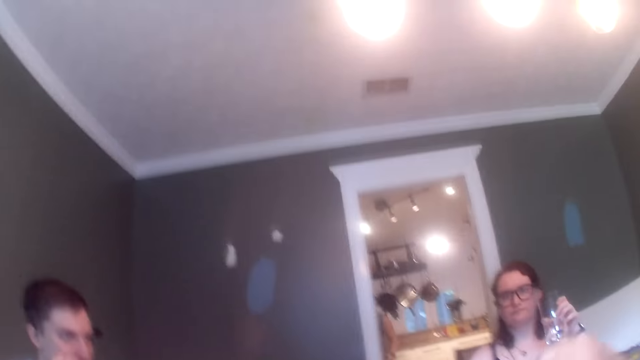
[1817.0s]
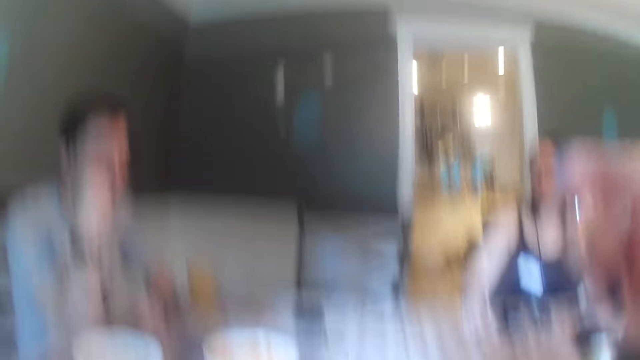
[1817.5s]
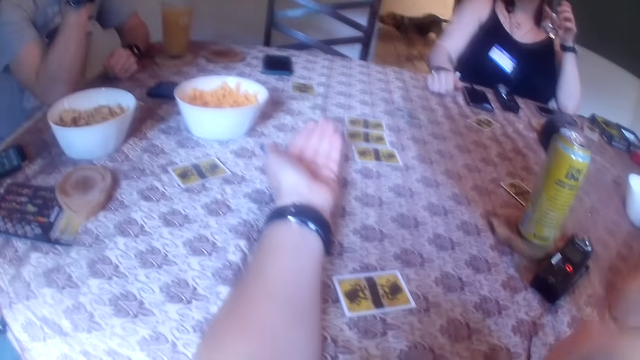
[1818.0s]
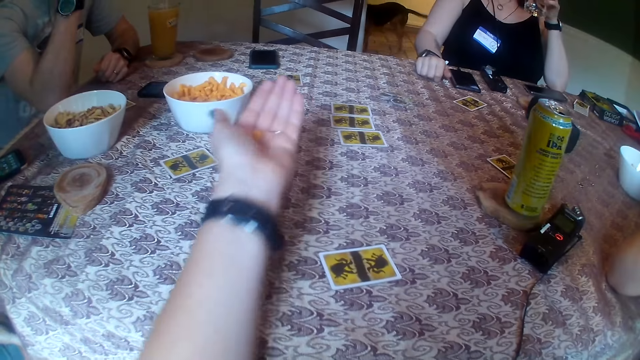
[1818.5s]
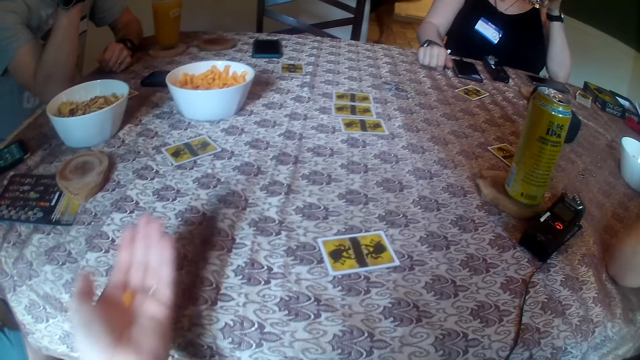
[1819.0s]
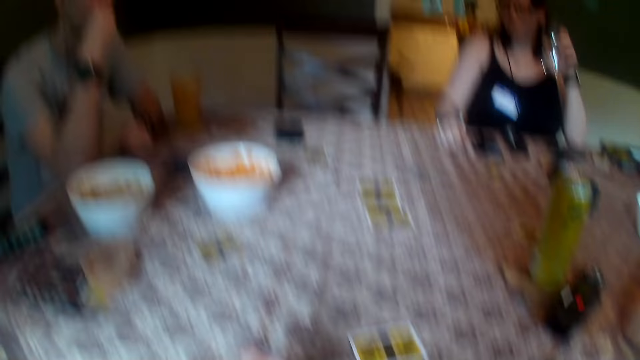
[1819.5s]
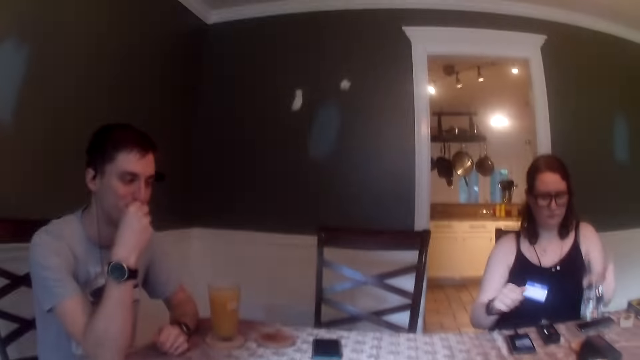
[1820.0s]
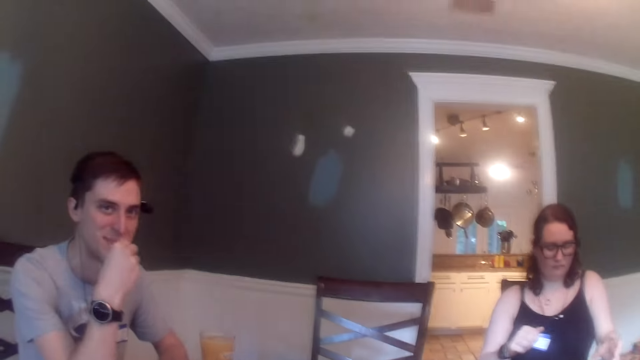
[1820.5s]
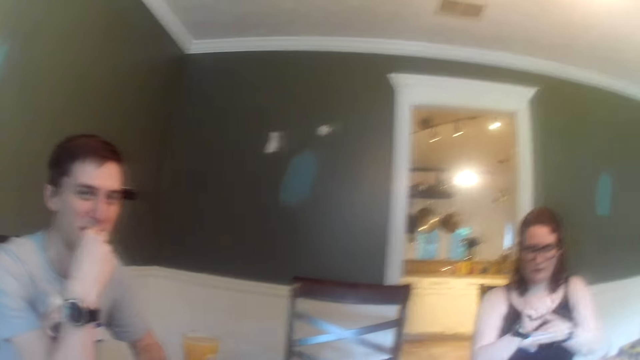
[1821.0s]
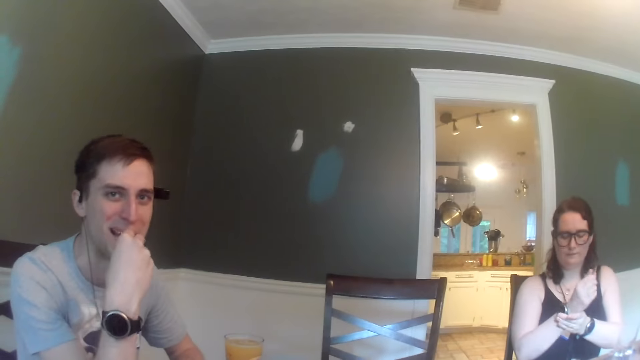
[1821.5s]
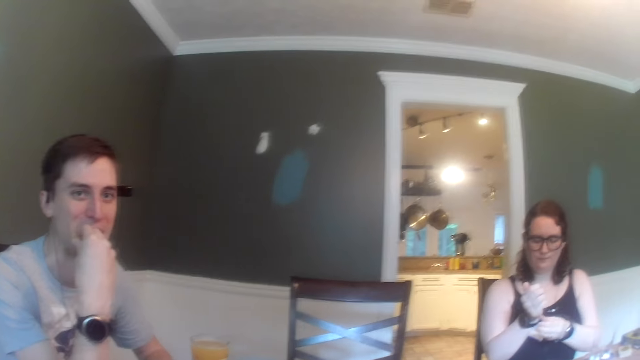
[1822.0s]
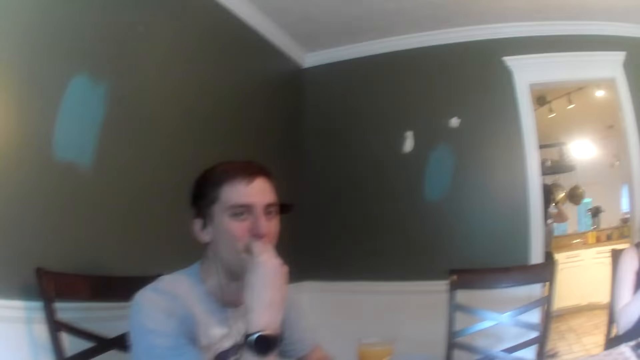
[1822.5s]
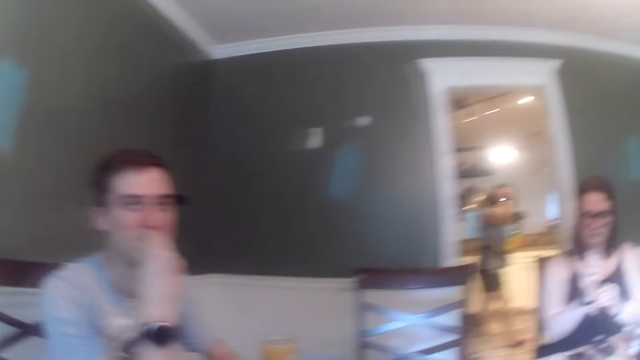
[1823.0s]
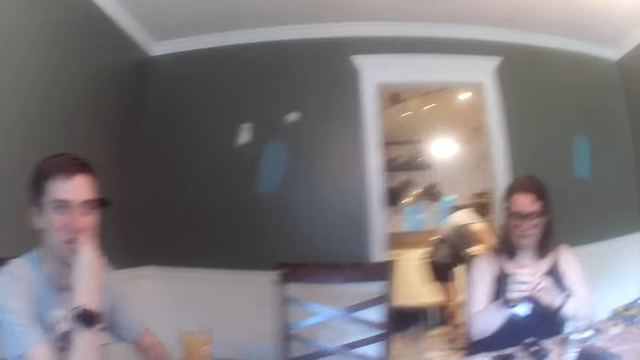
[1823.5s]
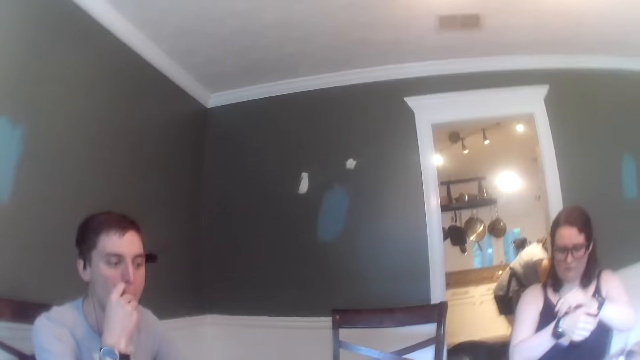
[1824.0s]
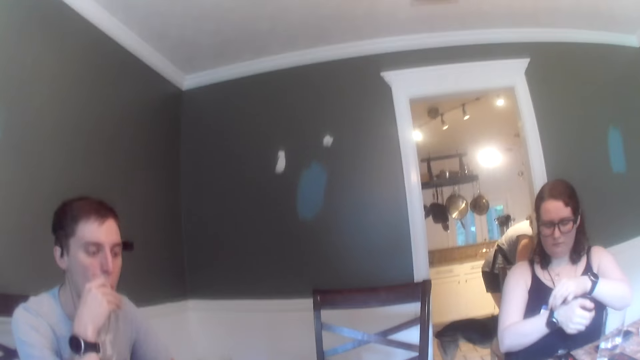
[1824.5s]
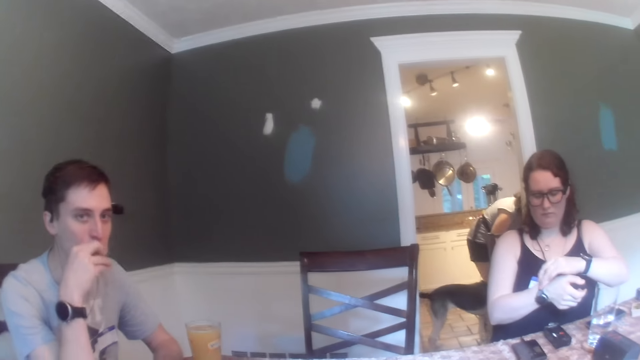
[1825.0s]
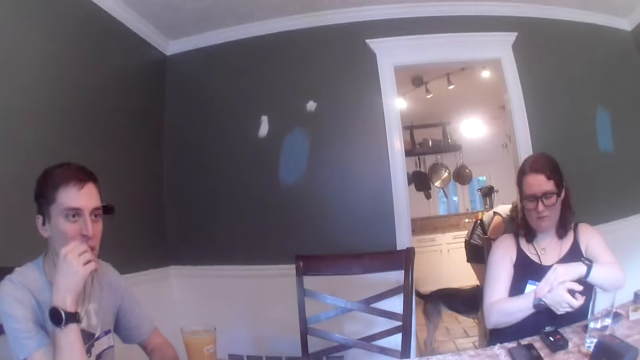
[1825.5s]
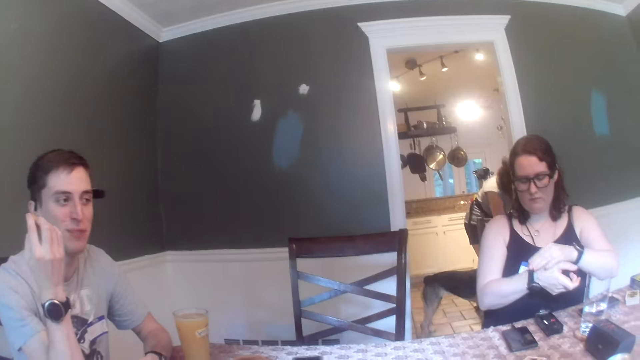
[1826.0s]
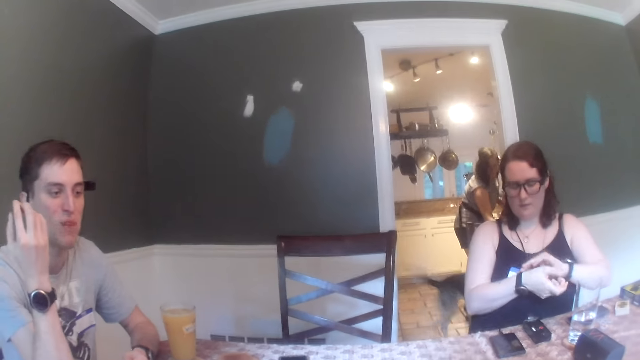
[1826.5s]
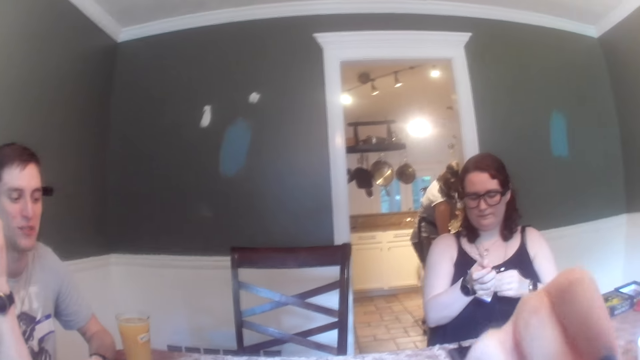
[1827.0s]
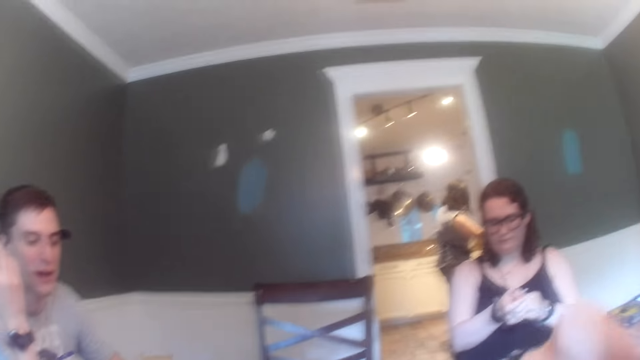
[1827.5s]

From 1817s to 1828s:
The camera wearer holds snacks. She removes her left hand from the table. A man interacts with the camera wearer. A lady places the glass on the table. The lady adjusts the wristwatch on her right hand with her left hand. Another lady pats a dog.

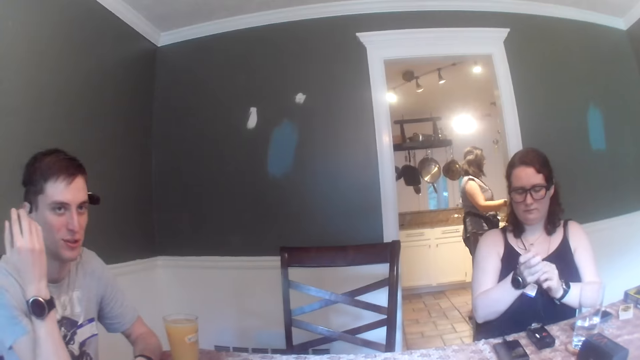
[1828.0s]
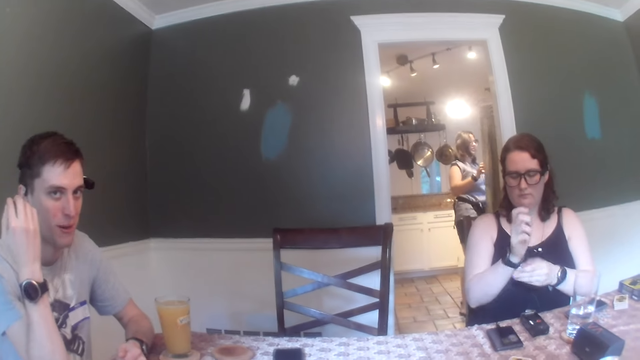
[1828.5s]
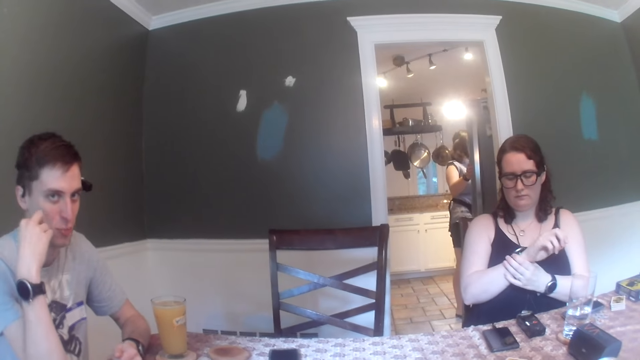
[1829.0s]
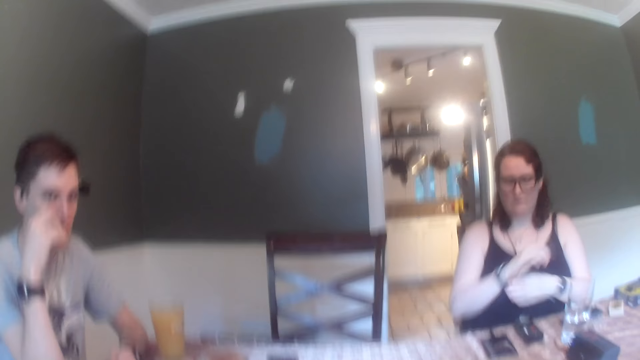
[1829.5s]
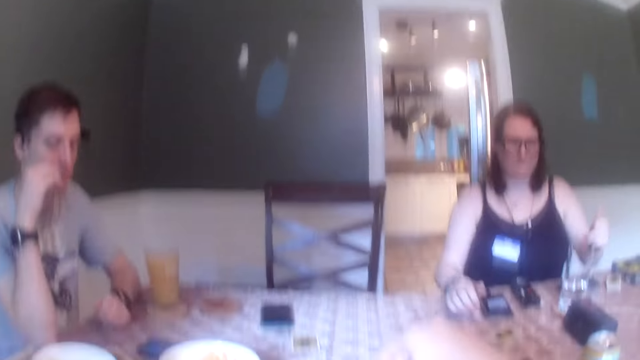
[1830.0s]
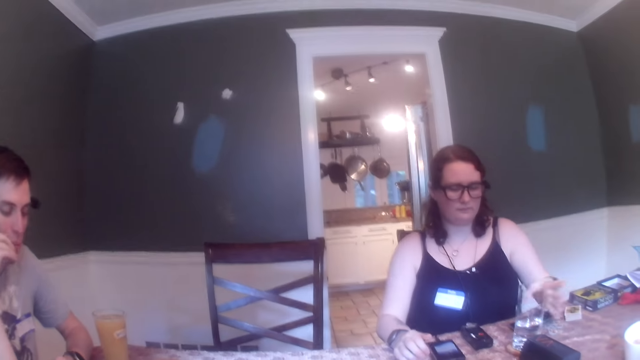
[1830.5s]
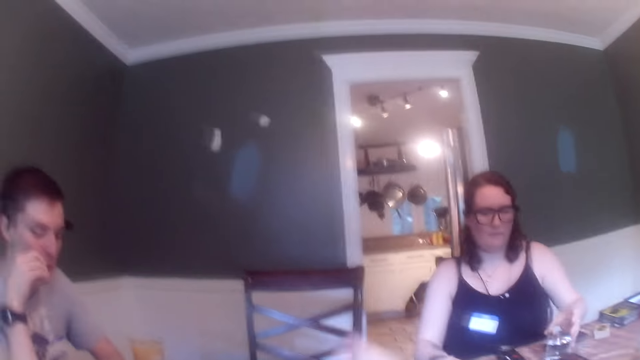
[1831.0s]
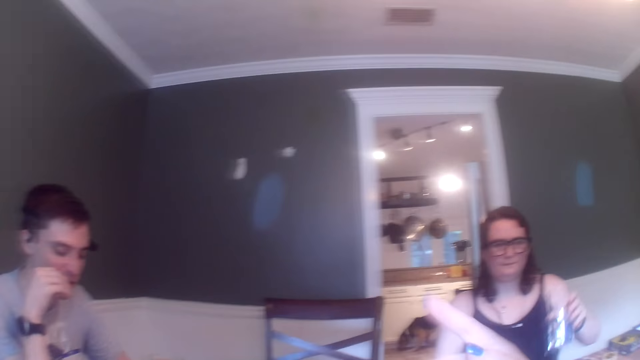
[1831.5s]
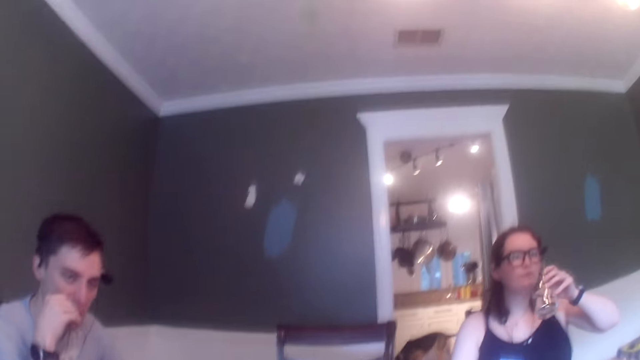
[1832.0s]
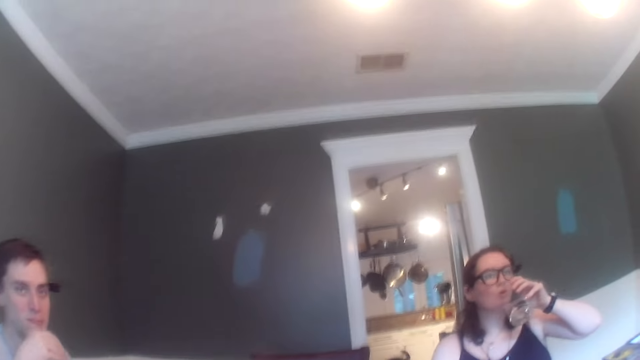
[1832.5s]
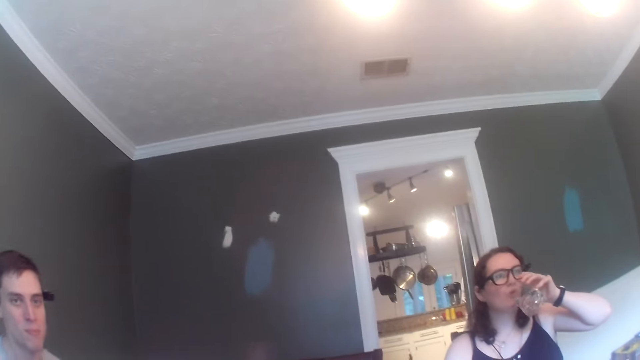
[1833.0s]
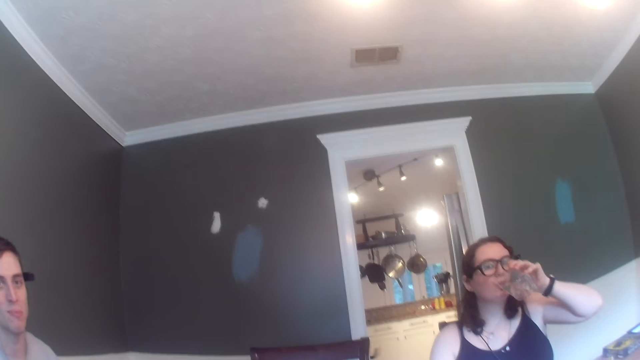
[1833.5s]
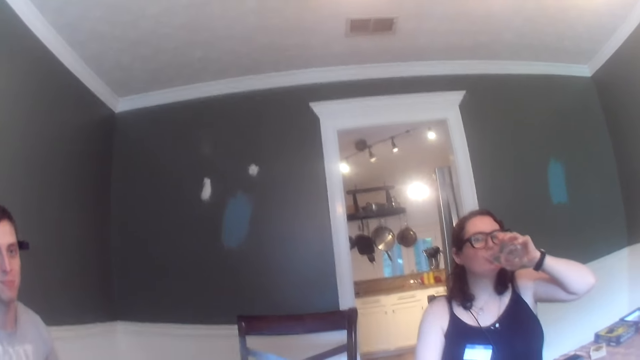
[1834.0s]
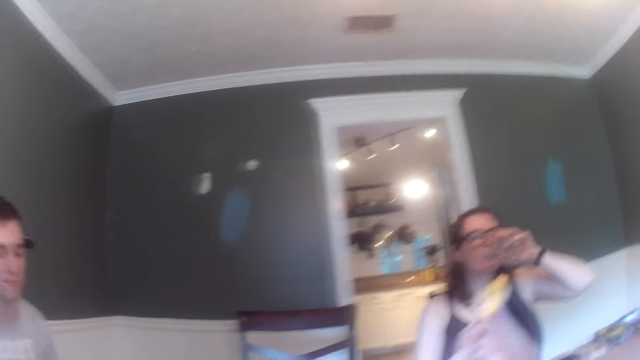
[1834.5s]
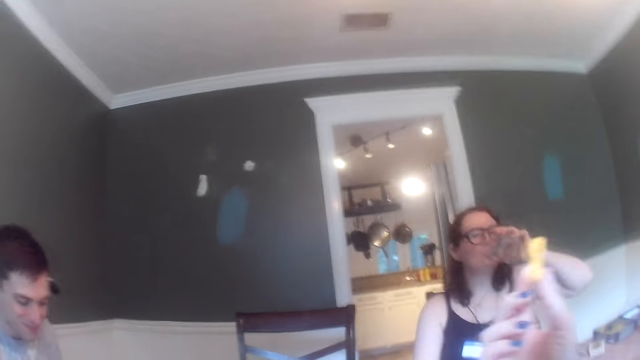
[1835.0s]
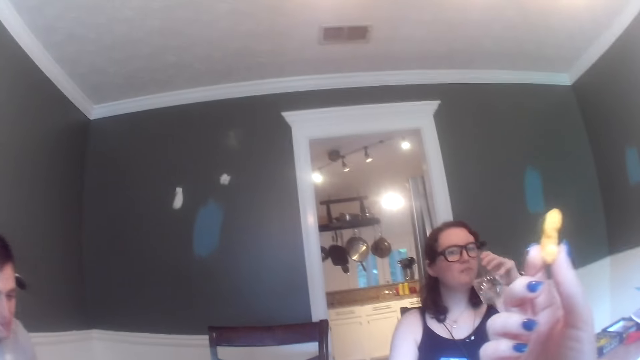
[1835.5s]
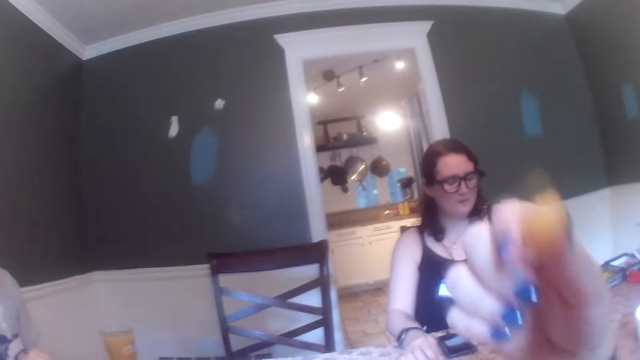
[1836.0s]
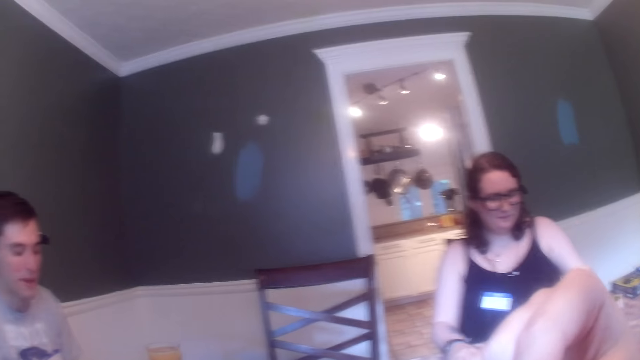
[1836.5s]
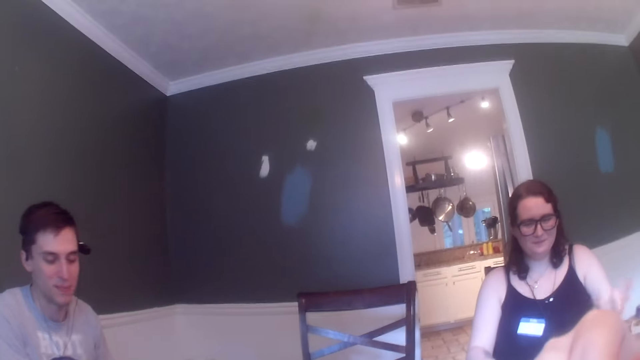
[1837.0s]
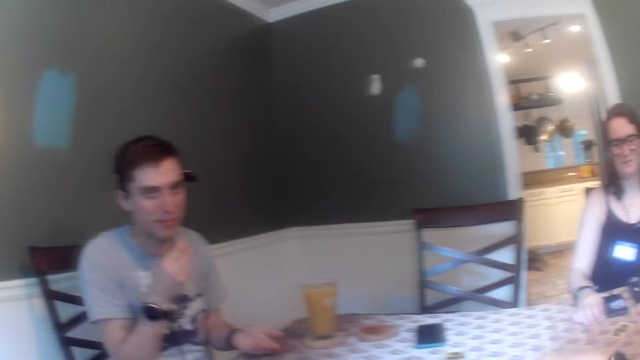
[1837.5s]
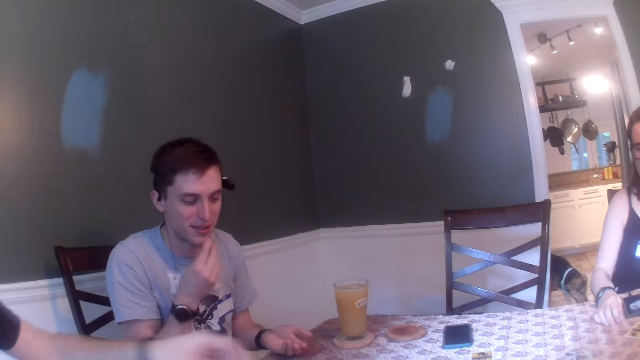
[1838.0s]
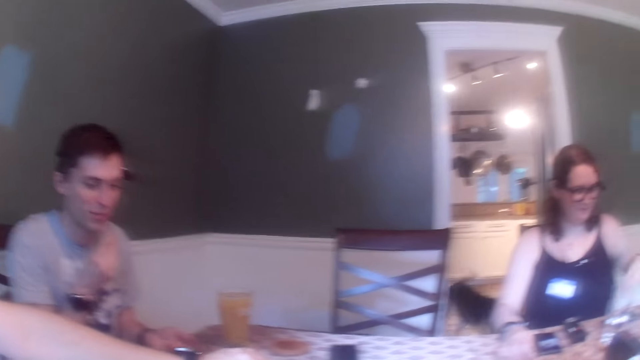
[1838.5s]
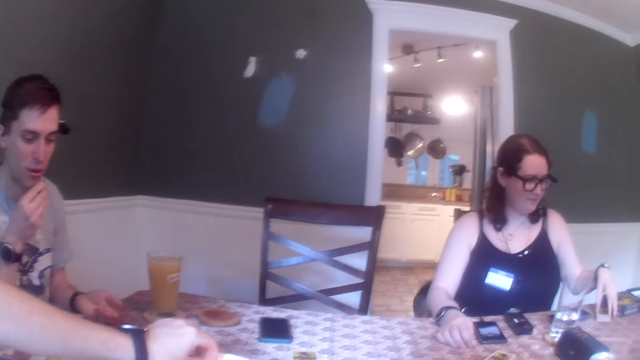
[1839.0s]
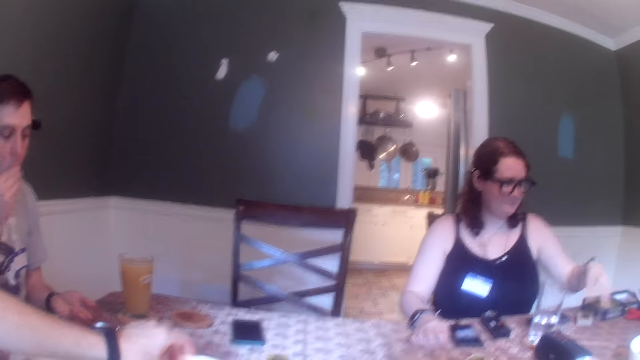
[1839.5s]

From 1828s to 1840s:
A lady opens the fridge door. Another lady takes a cup or glass of water with her left hand. The second lady drinks the drink. The camera wearer holds a snack. They eat the snack. The second lady places the glass on the table. A man eats a snack.
